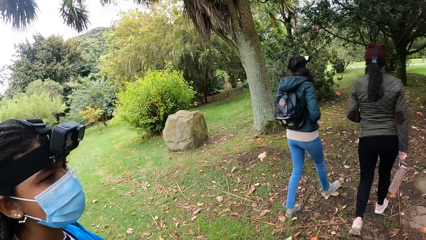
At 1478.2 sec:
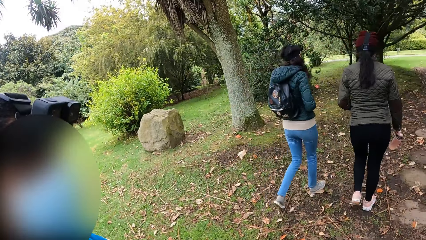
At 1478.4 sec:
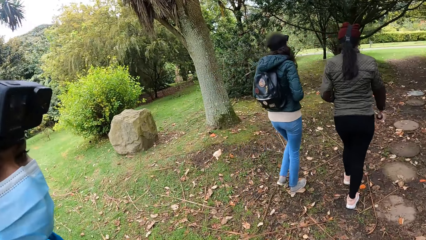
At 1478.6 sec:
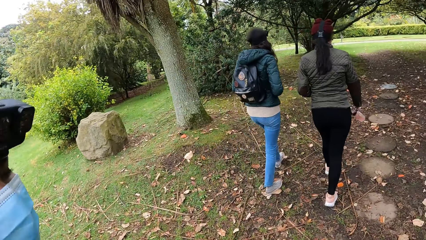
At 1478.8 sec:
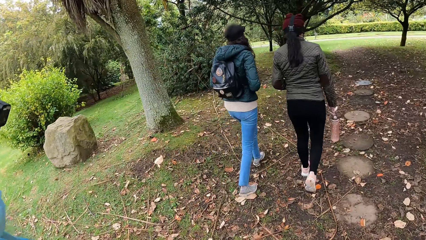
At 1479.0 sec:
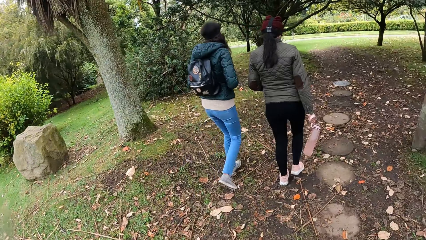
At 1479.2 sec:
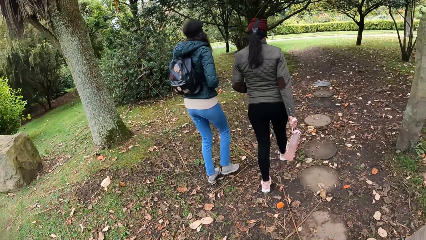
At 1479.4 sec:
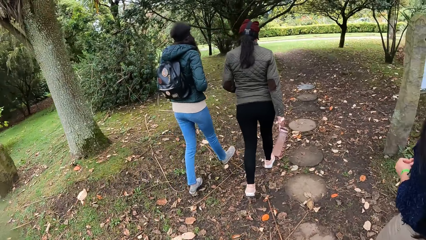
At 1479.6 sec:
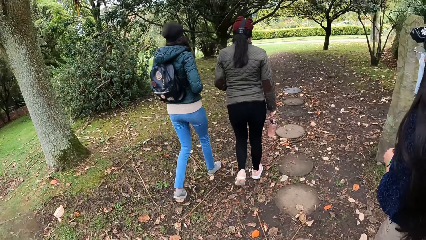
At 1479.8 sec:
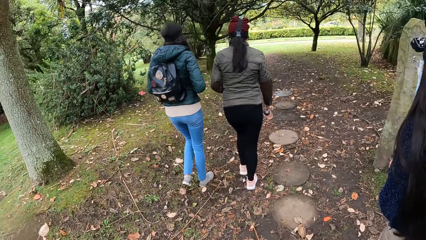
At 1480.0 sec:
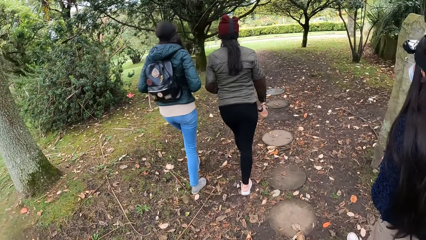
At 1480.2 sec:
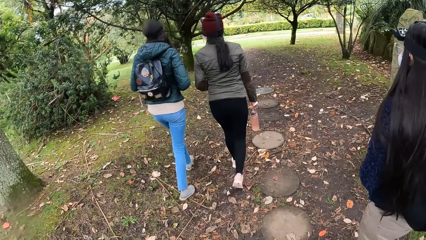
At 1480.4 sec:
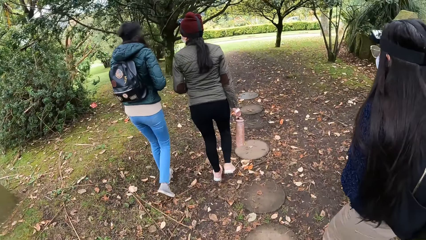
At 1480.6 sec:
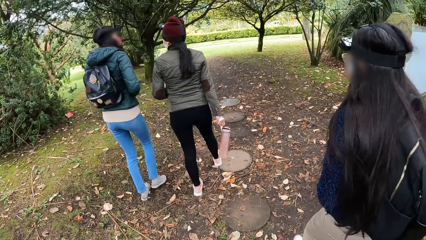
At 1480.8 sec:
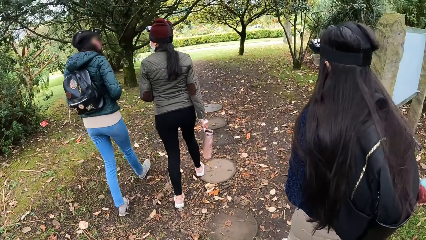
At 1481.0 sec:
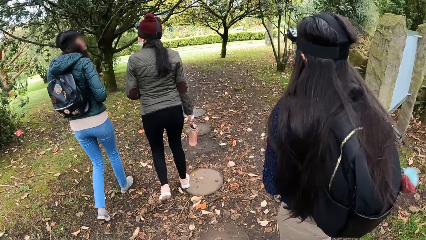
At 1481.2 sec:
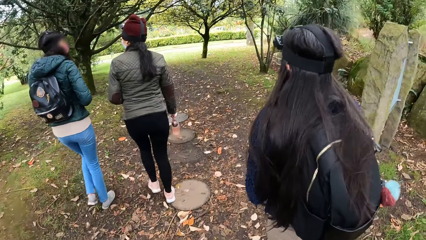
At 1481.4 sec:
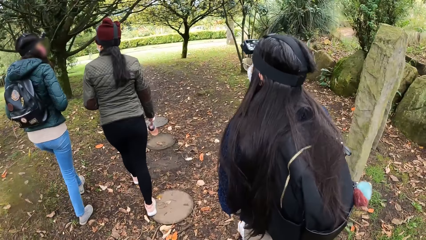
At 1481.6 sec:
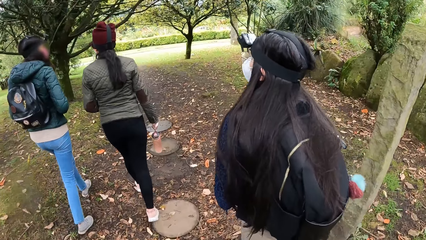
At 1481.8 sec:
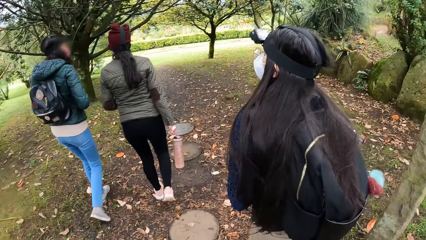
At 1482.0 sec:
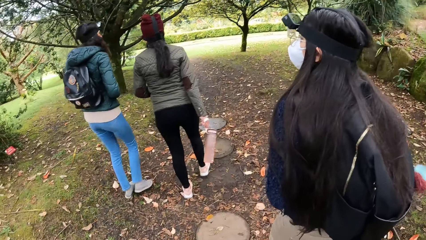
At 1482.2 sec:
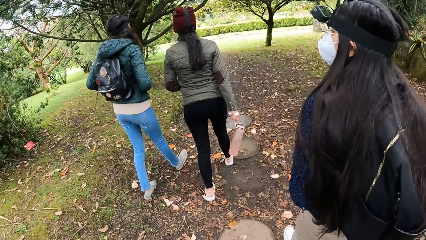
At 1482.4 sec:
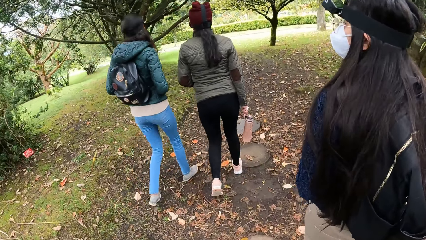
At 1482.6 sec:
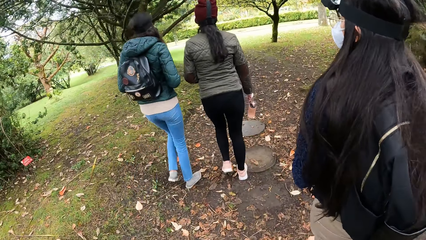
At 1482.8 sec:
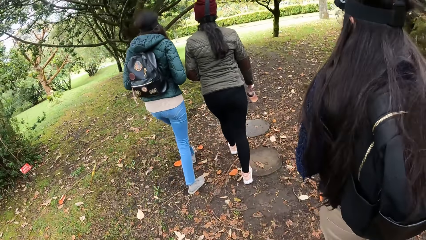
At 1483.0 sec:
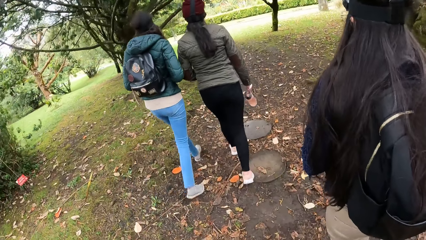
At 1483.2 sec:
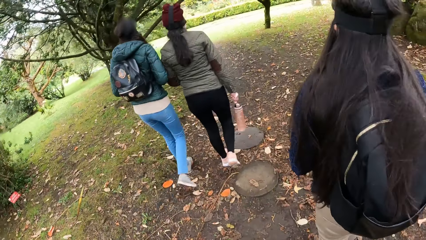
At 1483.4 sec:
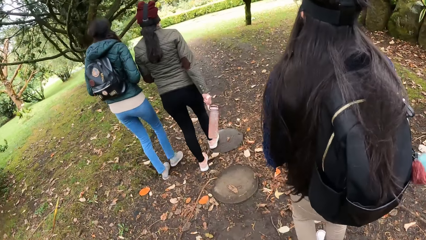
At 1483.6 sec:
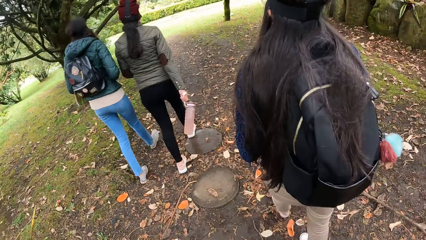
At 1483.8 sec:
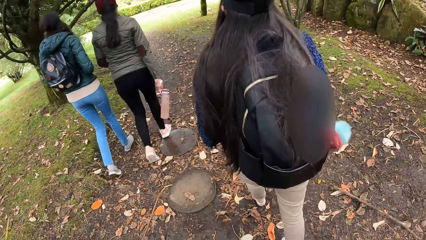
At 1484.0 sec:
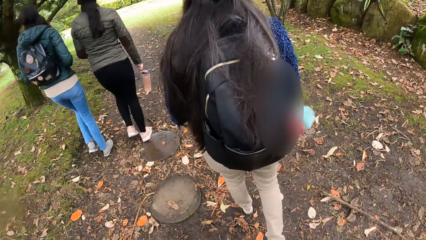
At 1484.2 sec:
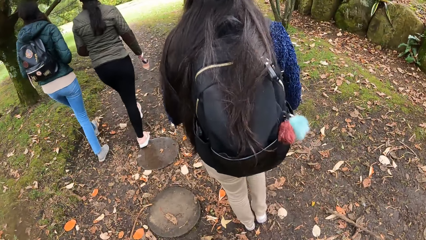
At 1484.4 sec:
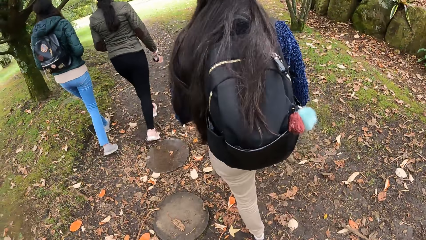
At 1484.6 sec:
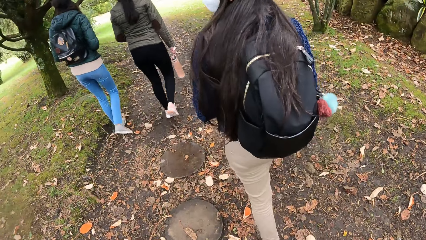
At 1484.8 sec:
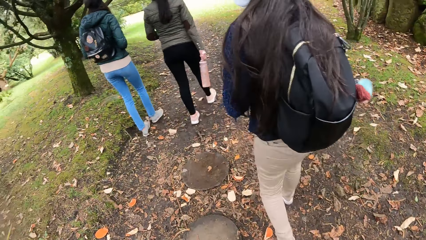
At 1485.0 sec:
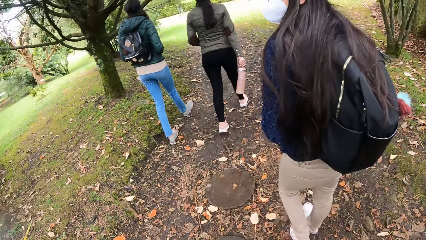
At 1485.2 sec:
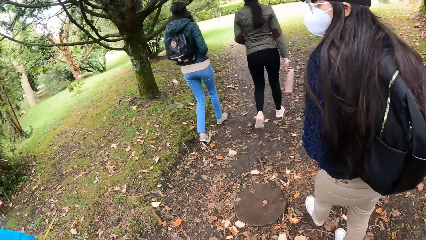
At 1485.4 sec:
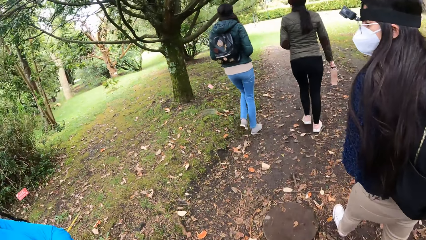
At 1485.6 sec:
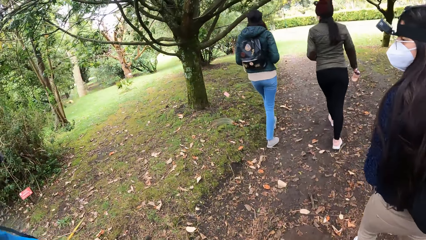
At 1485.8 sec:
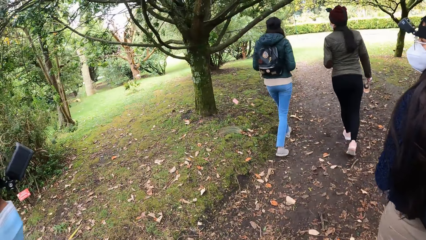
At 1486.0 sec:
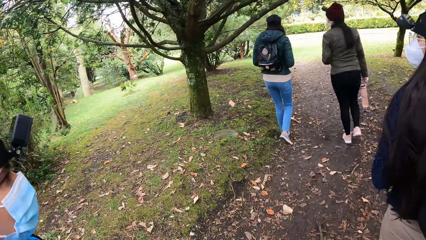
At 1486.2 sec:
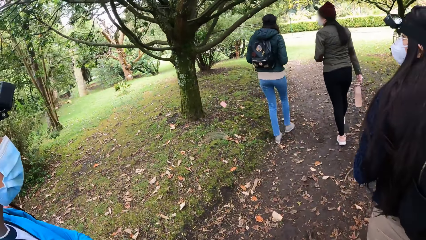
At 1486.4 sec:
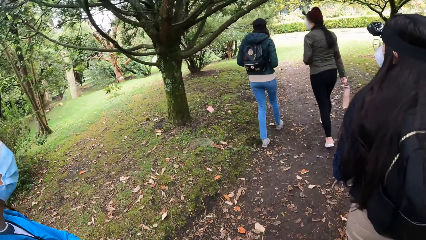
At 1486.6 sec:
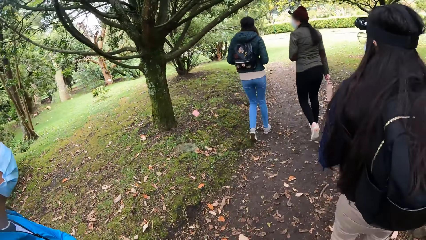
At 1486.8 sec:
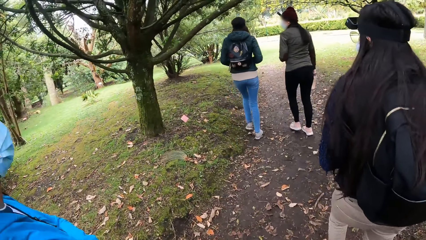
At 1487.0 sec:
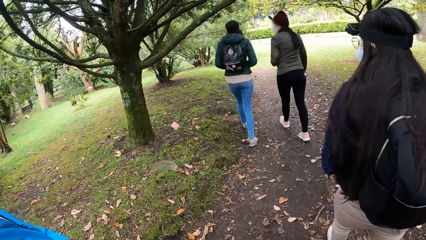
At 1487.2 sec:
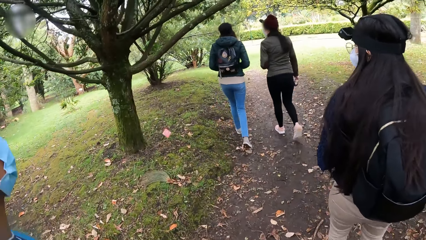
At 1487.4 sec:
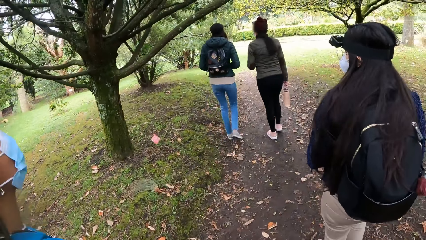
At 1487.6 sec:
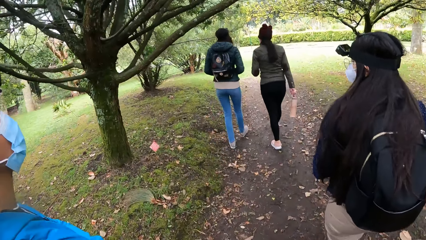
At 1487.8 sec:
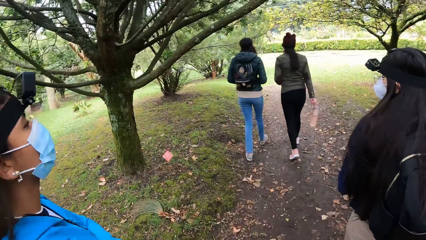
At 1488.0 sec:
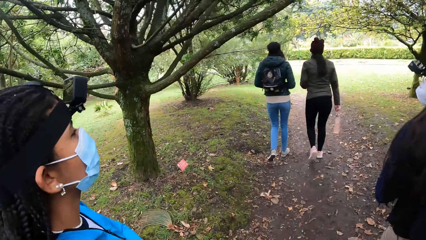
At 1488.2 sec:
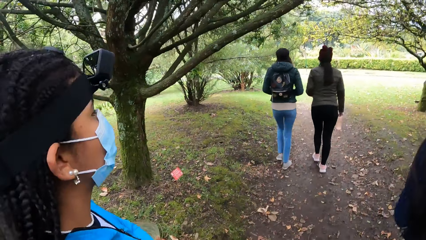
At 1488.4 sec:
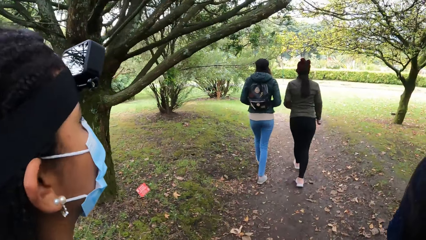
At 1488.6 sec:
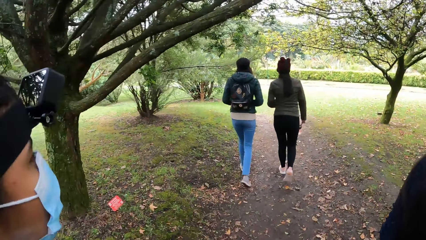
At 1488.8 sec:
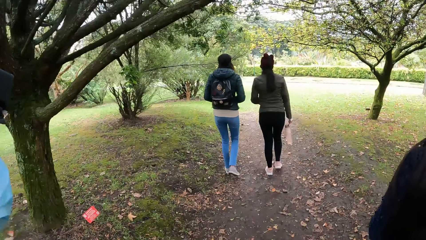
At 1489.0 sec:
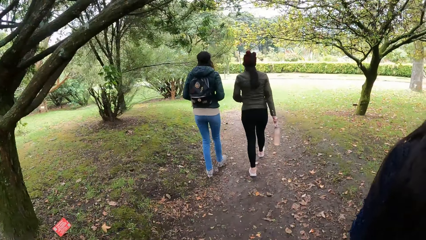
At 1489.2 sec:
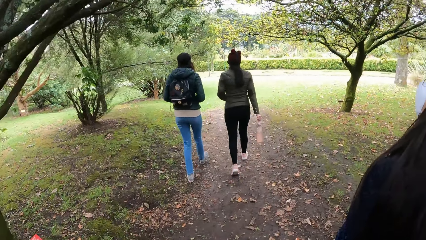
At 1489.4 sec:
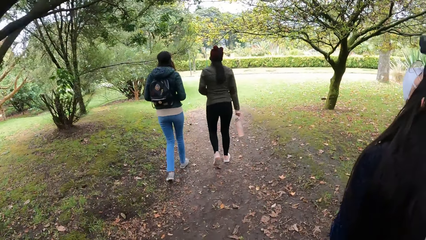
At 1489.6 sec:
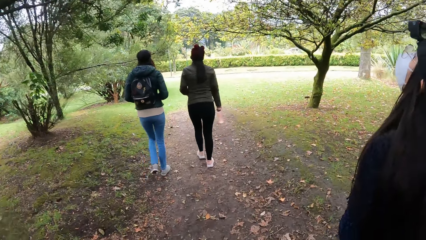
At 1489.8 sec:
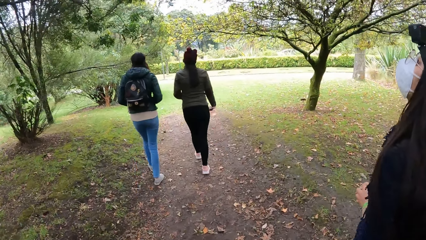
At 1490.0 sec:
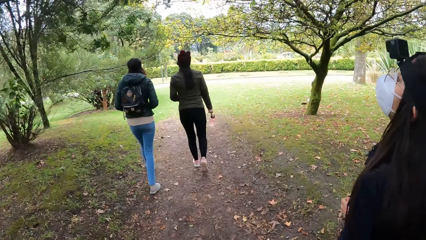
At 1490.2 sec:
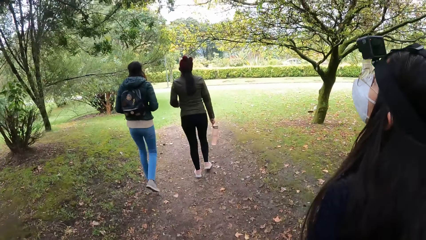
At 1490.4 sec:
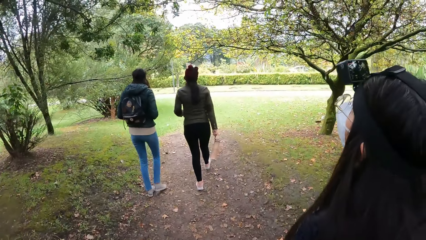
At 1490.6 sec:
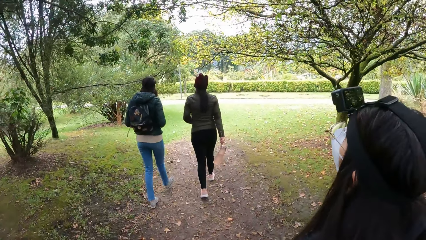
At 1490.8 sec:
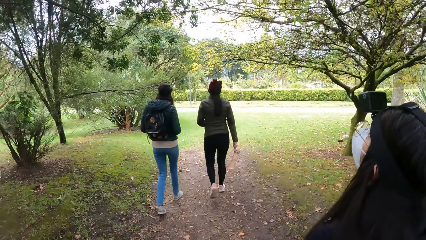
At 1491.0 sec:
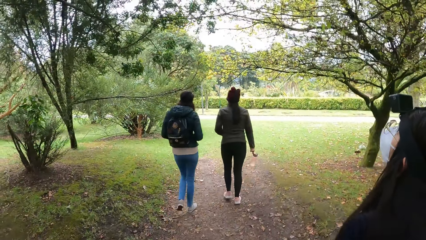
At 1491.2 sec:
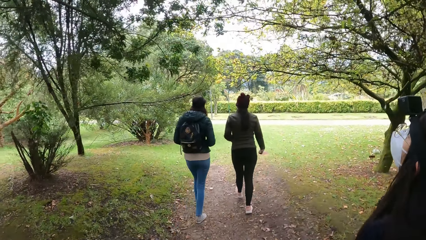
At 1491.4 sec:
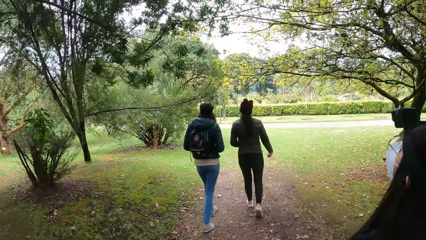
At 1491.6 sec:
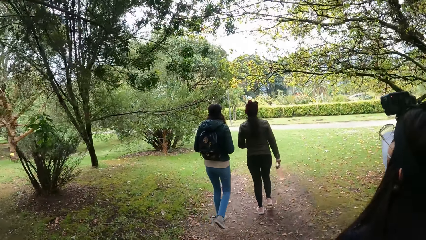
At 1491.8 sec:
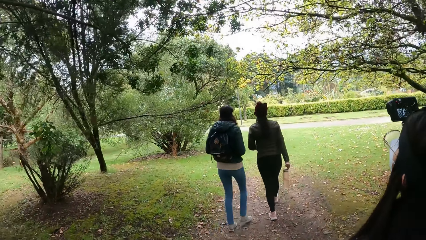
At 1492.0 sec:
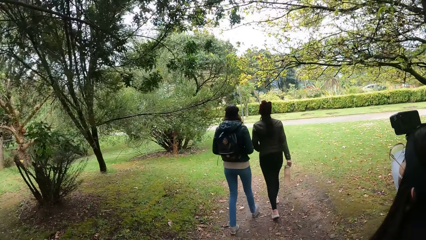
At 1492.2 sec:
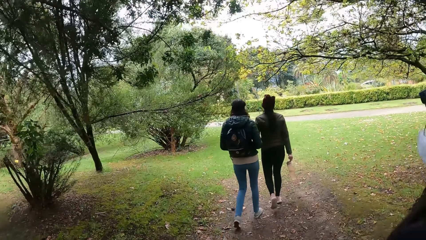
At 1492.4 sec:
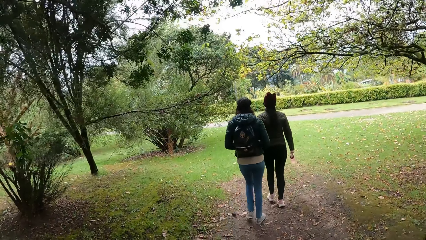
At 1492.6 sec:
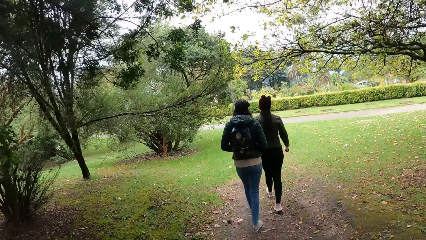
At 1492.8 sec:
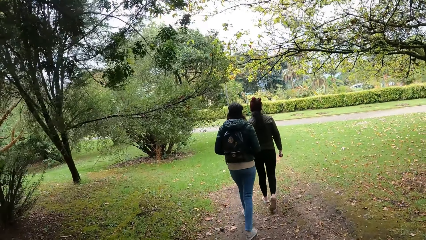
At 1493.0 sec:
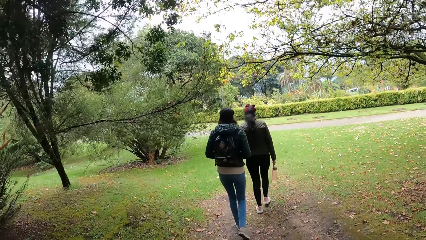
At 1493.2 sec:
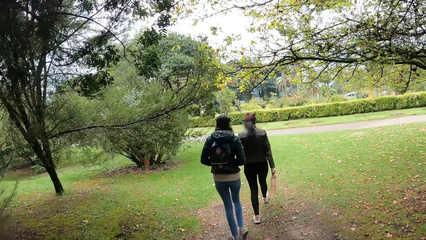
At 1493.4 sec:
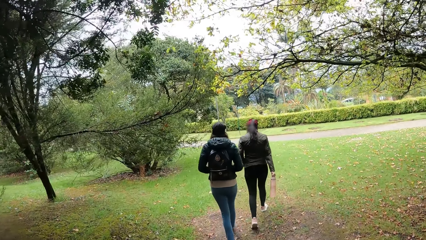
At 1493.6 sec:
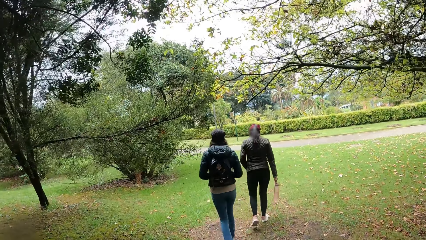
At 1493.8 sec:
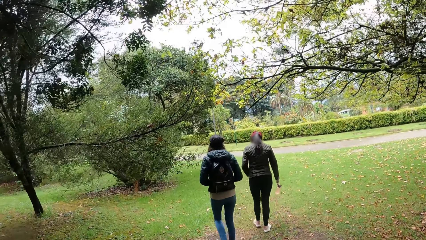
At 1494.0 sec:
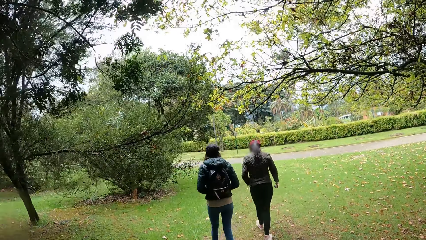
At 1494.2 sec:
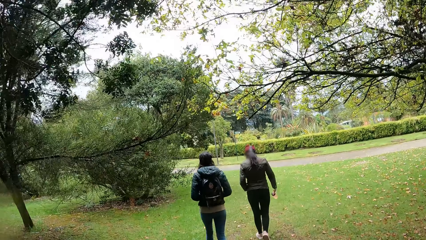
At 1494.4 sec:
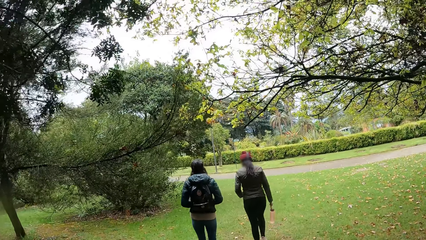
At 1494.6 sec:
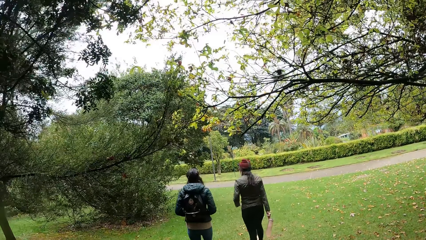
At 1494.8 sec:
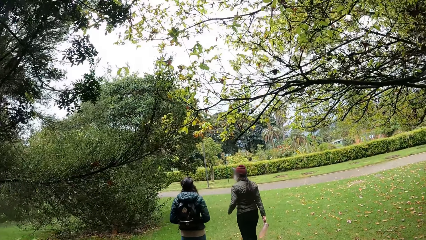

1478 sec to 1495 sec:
The camera wearer walks in the park.
